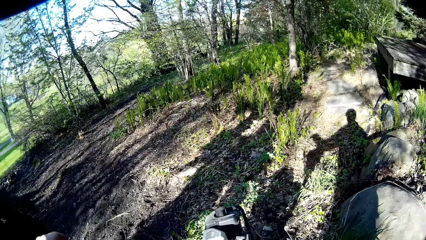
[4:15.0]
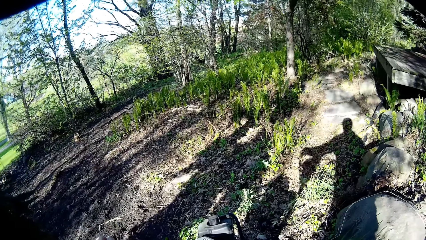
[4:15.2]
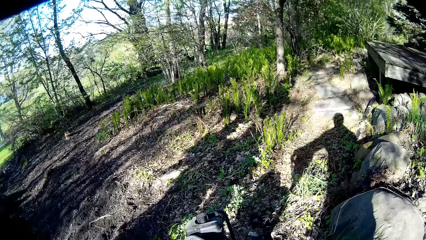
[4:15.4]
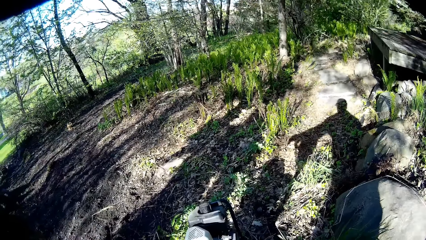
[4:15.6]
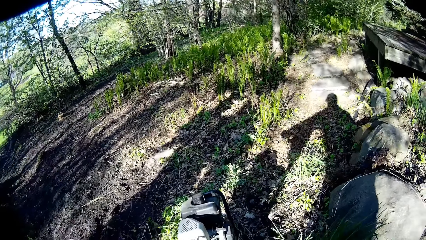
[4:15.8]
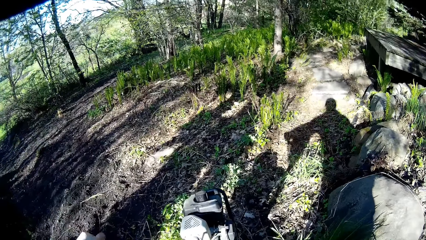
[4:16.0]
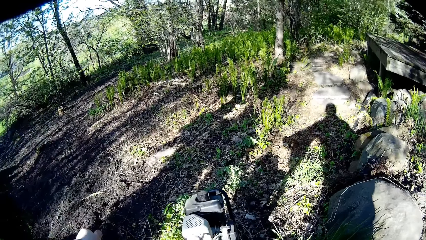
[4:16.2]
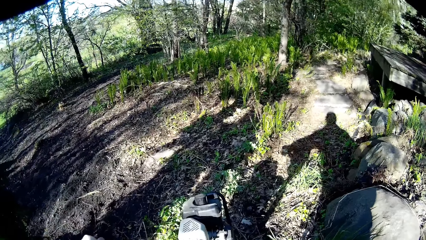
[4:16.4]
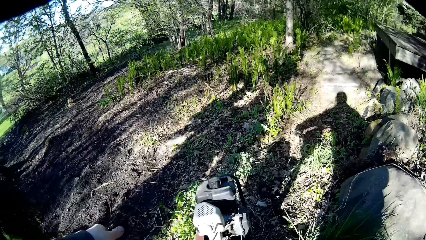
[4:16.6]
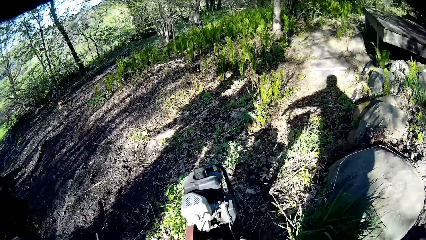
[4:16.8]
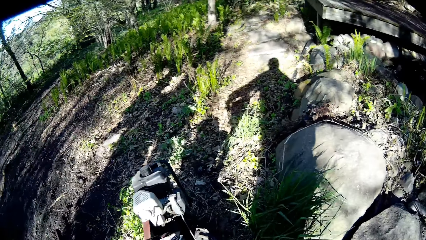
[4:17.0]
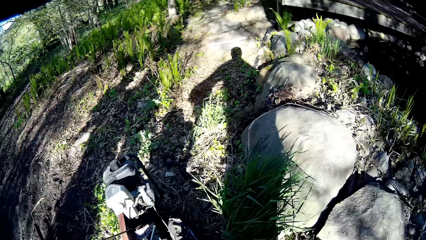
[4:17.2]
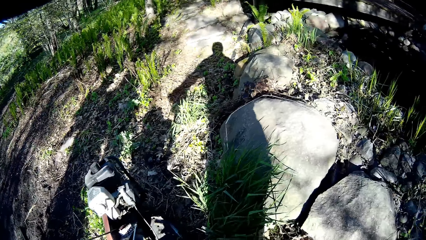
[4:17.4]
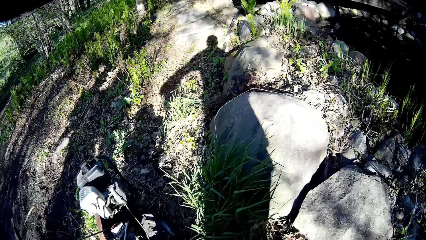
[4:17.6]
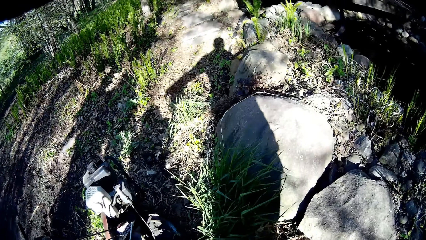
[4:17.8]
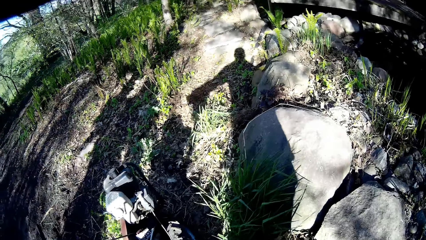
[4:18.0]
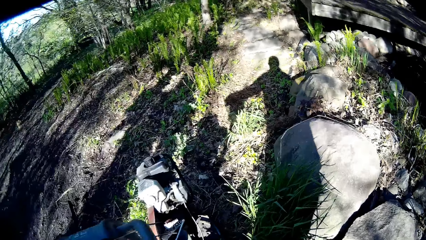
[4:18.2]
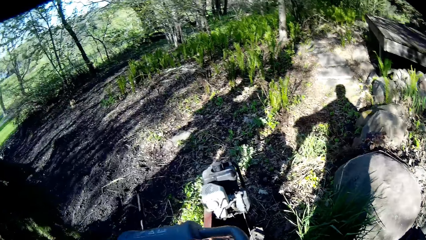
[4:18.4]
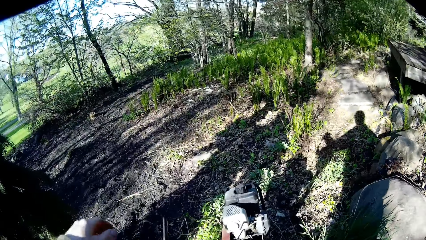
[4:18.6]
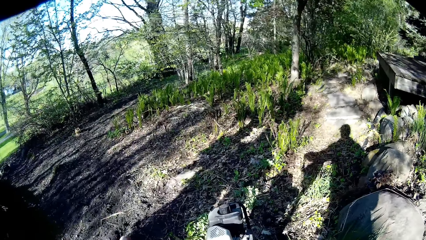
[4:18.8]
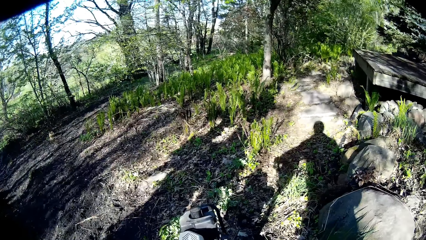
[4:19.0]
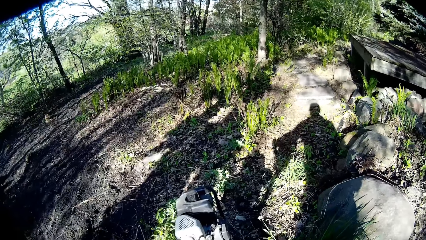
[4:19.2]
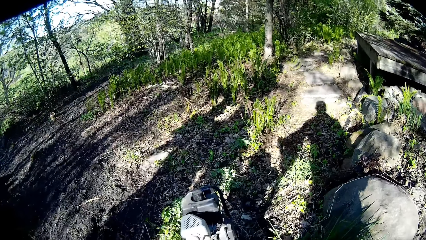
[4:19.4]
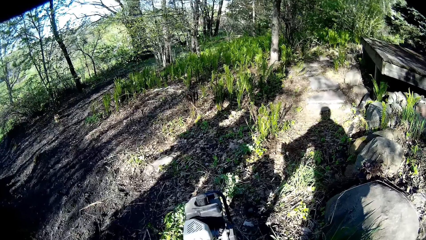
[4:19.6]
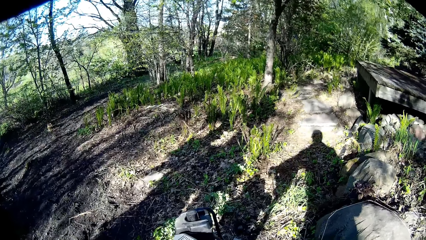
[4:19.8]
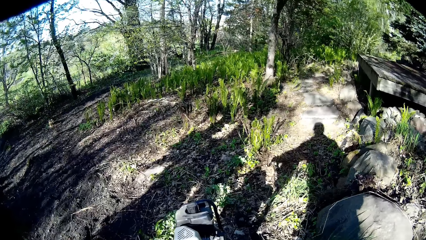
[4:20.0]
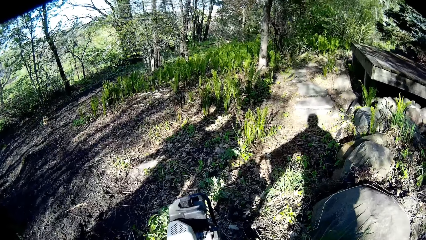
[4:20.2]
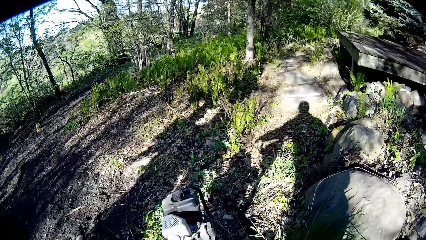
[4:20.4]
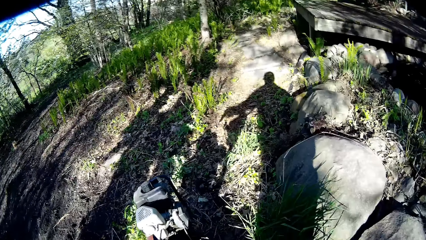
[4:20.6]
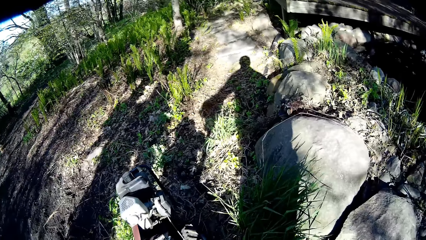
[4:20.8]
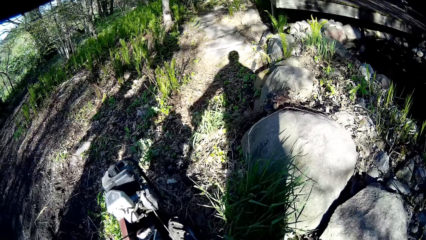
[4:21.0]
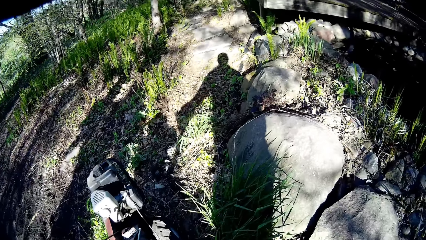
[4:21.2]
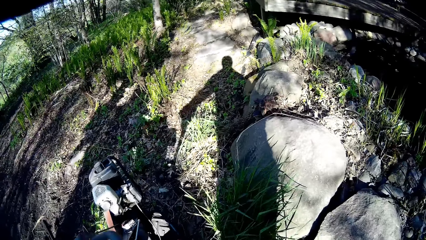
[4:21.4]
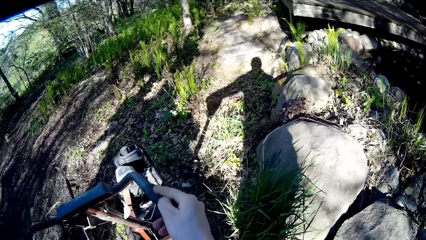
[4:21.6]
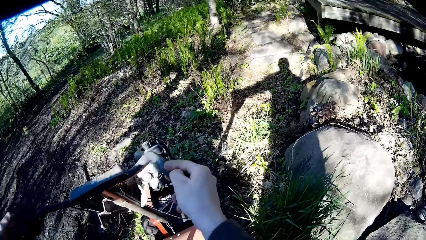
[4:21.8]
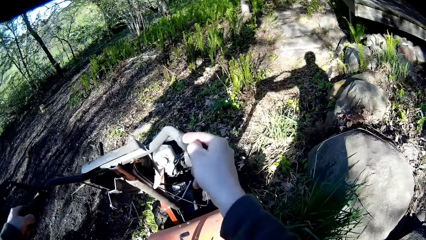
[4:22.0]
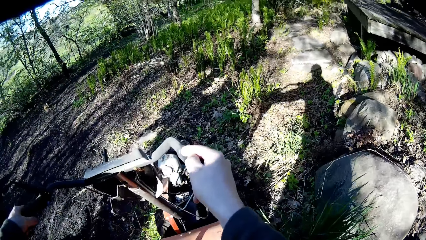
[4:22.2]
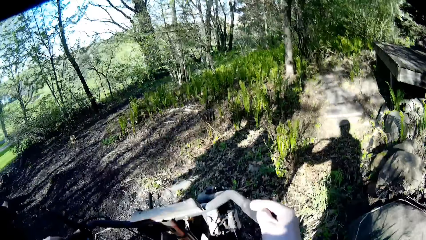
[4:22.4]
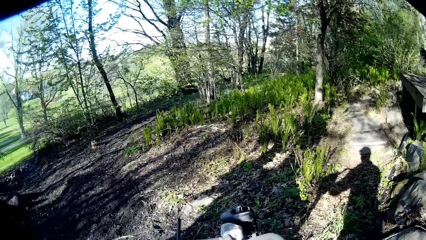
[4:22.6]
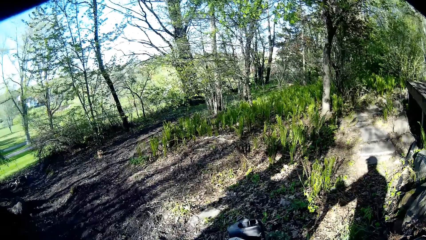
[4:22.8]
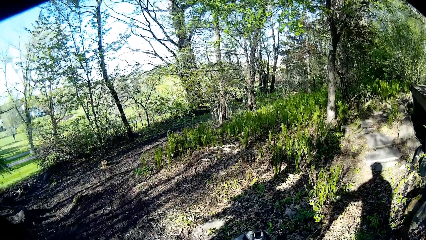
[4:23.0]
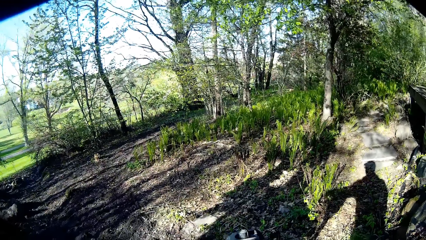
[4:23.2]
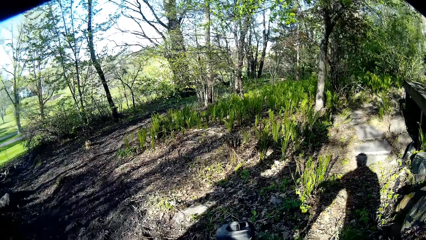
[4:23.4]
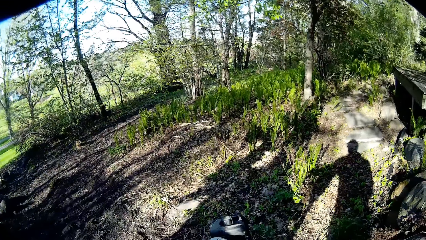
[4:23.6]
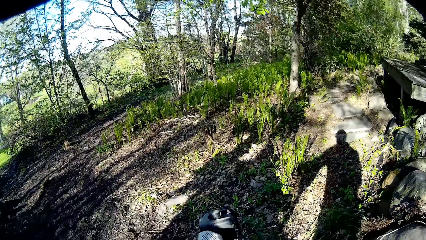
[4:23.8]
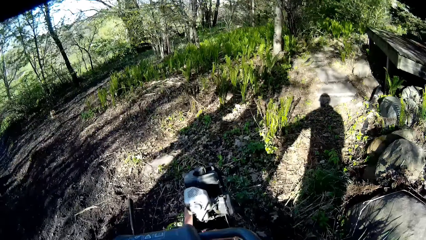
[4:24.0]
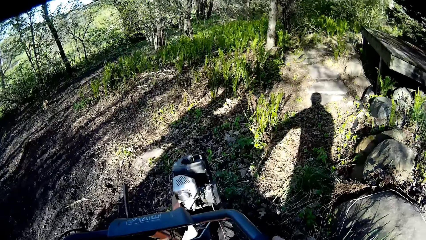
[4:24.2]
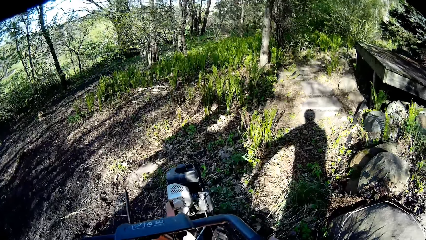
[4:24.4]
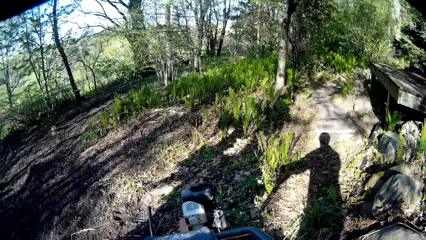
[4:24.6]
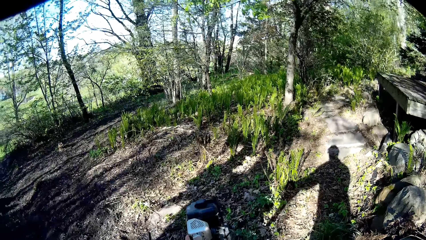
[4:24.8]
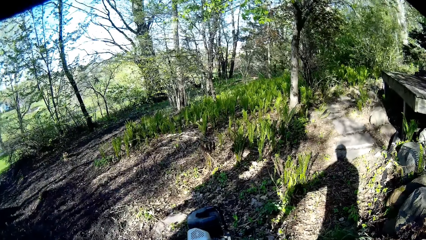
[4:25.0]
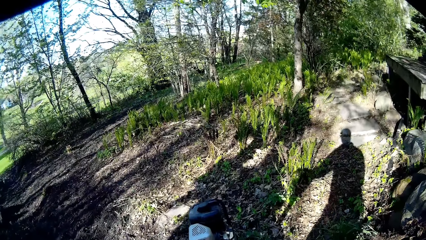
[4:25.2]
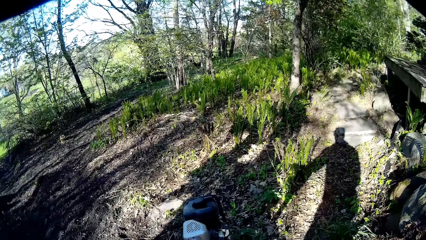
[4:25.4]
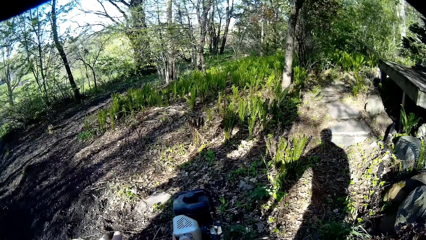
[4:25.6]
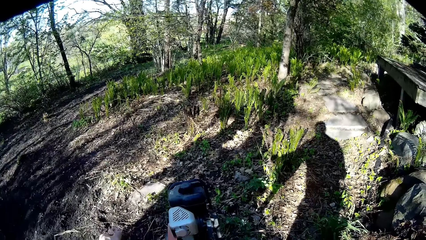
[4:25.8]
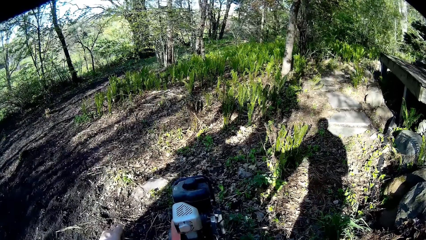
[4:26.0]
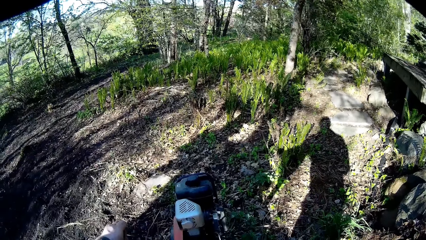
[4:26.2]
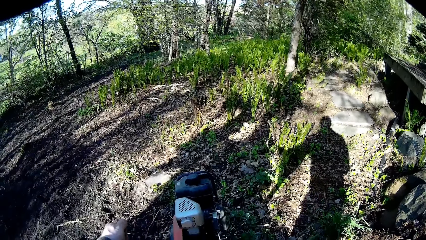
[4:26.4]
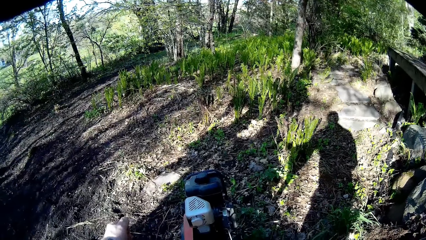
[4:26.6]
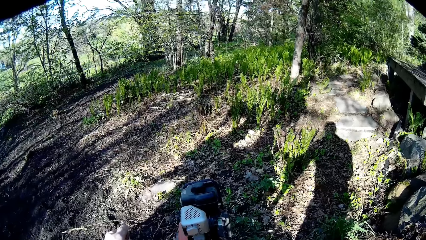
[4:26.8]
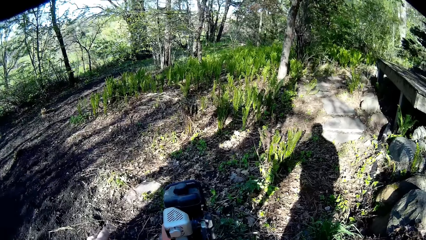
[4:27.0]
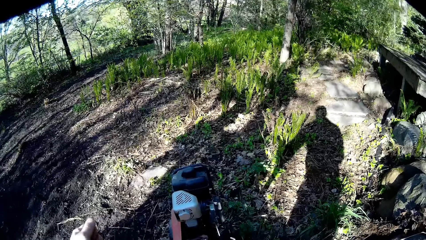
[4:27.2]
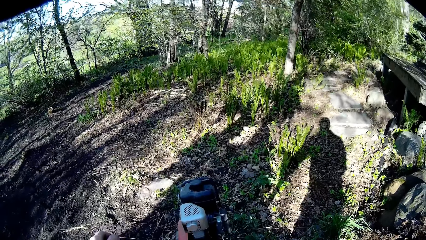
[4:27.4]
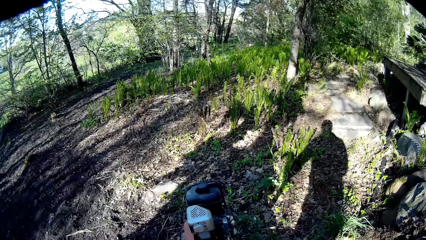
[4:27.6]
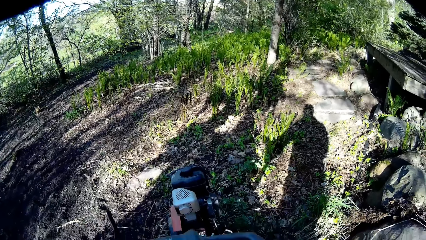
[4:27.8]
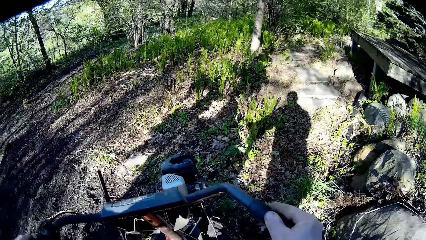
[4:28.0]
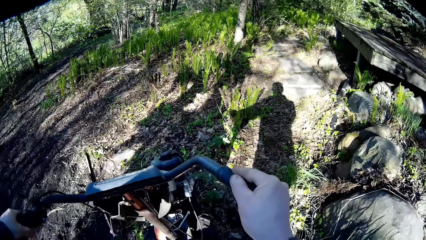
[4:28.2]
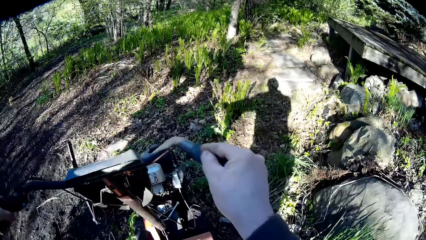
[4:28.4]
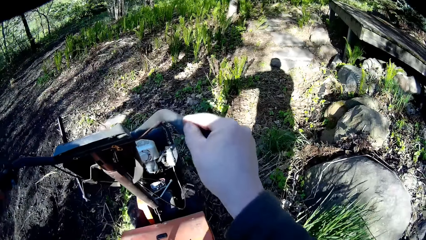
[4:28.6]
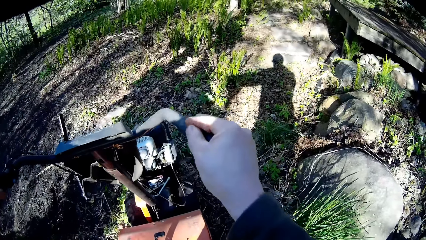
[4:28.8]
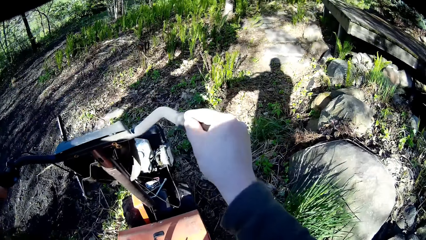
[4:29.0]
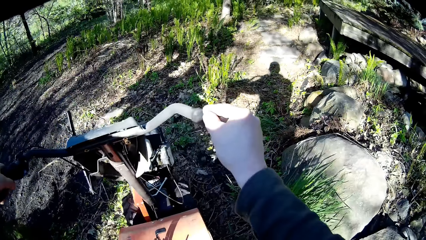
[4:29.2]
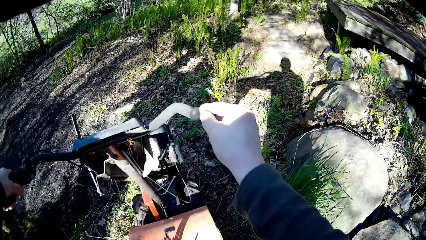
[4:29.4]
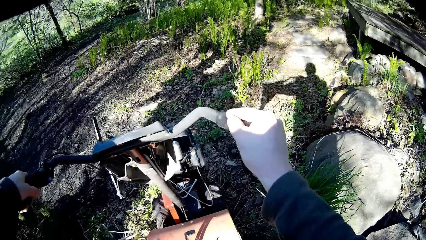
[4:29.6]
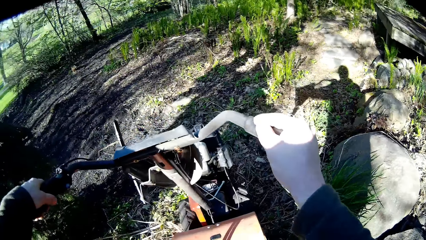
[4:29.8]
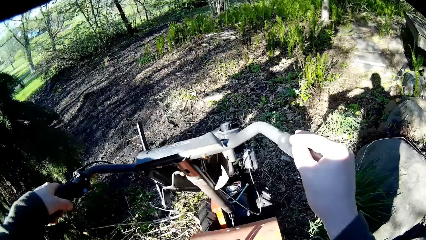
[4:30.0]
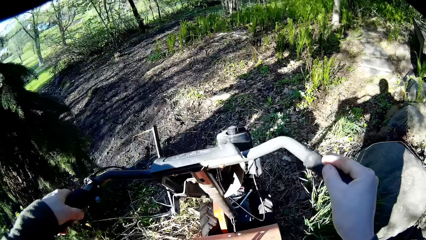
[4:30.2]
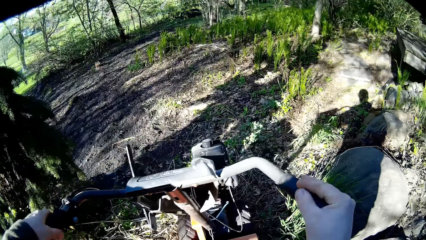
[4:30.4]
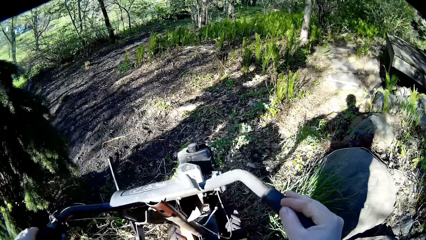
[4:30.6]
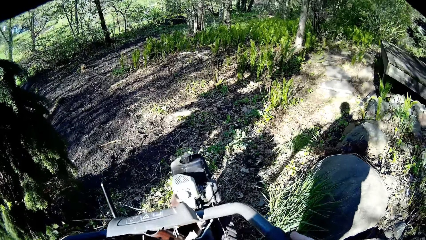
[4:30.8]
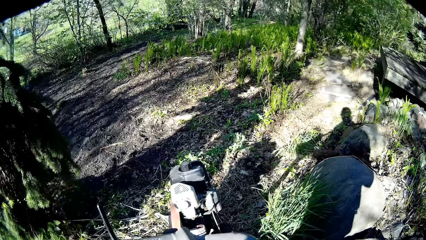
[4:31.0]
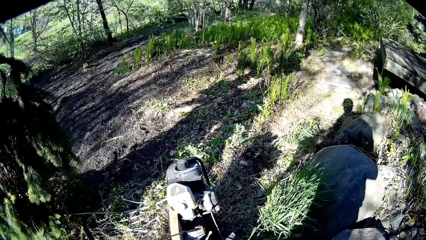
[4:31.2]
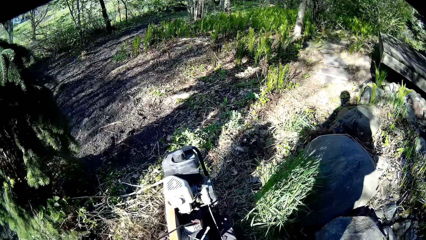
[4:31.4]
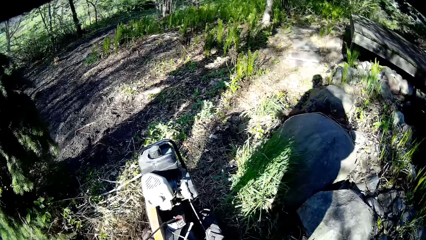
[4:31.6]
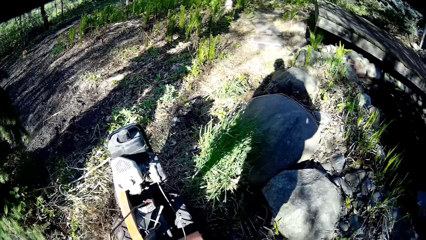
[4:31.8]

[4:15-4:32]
The camera wearer pulls a lever on the lawnmower with his left hand. He mows the yard outside the house with the lawnmower in both hands. He pulls the lever on the lawnmower with his left hand. He mows the yard outside the house with the lawnmower in both hands.
